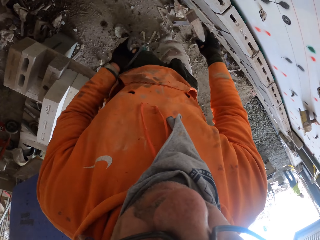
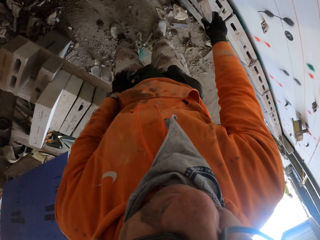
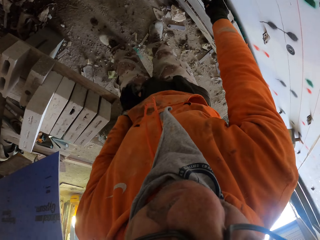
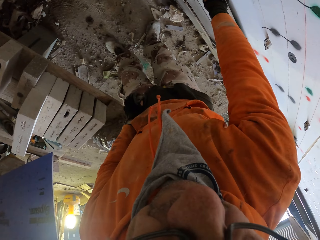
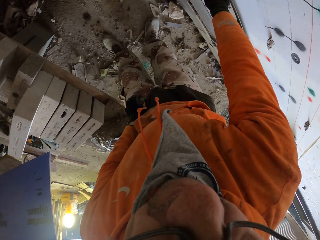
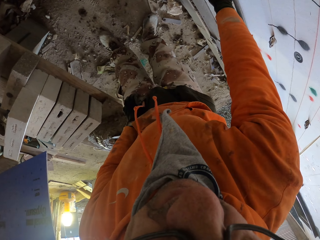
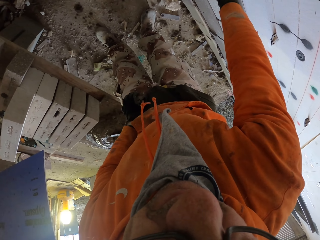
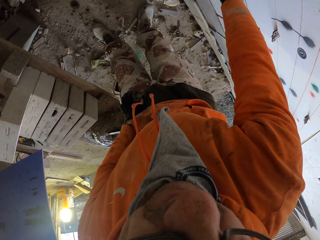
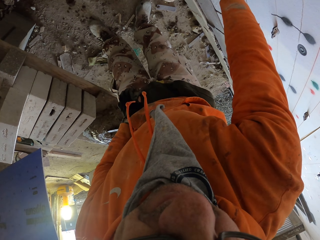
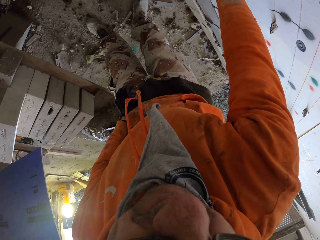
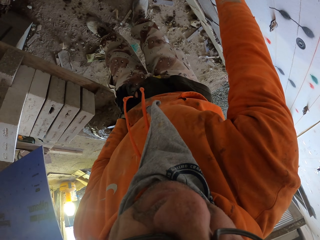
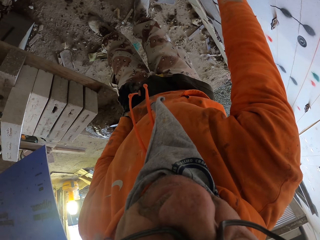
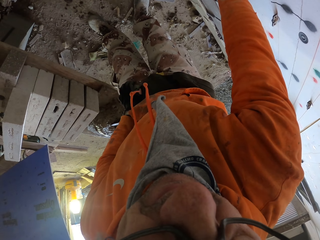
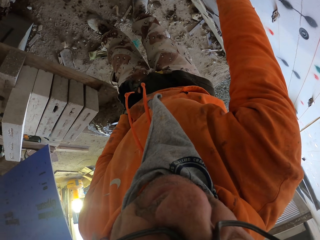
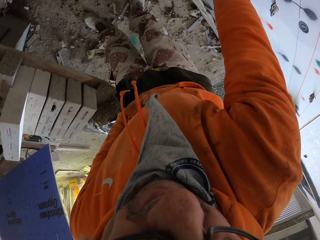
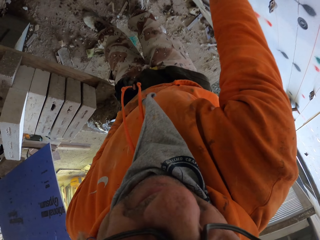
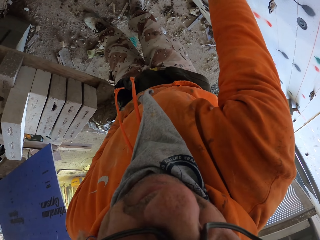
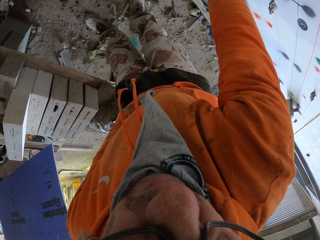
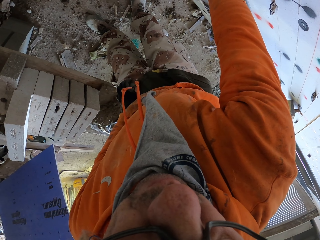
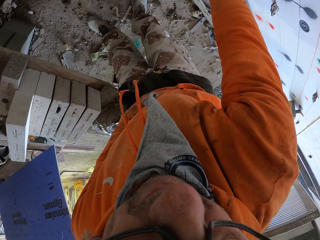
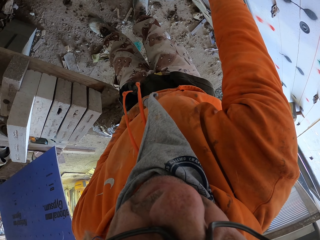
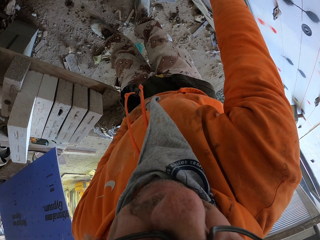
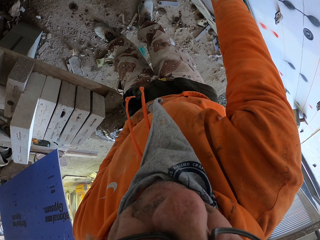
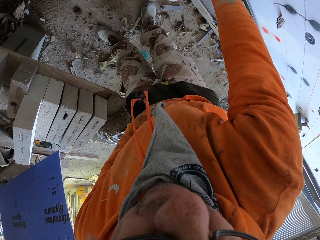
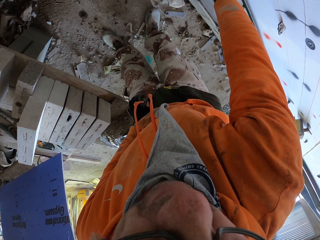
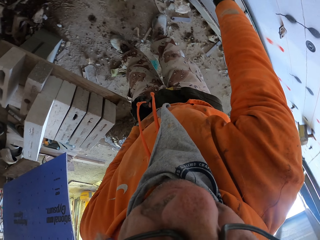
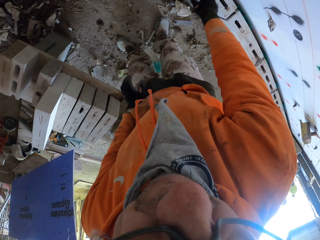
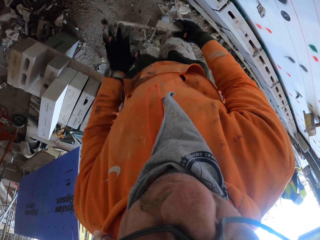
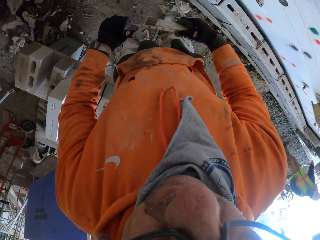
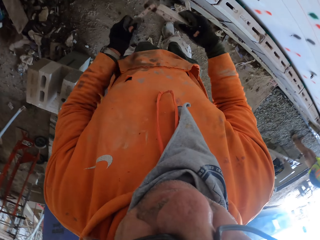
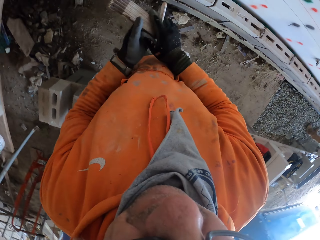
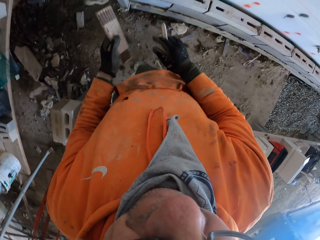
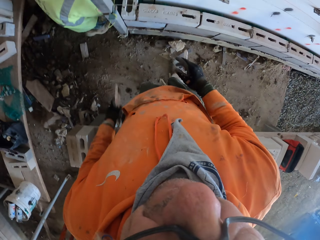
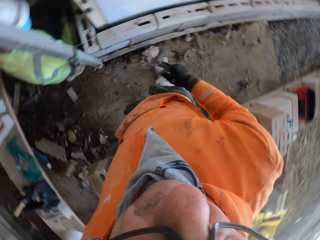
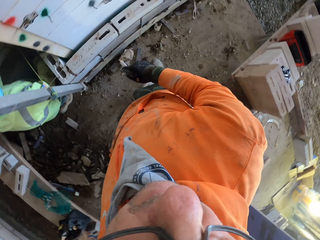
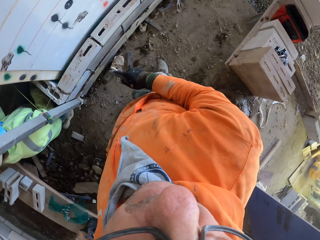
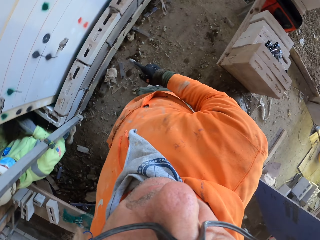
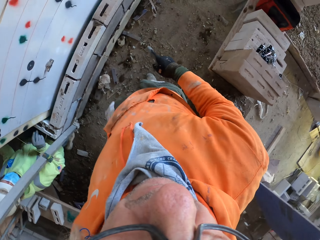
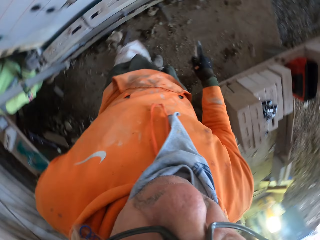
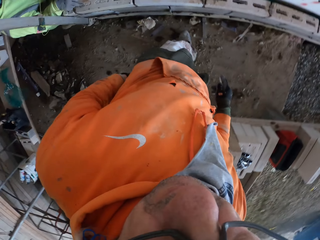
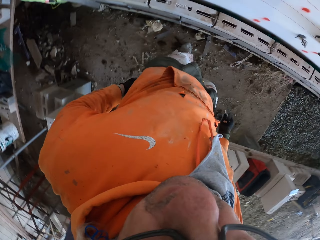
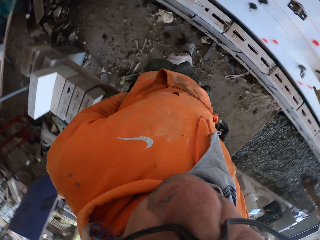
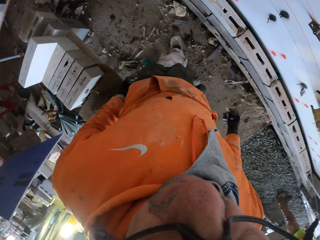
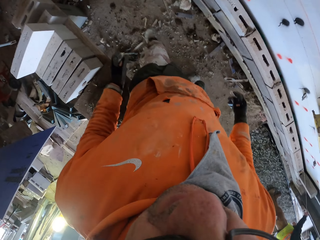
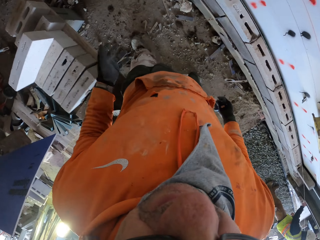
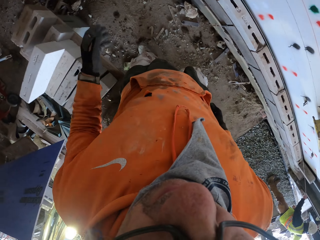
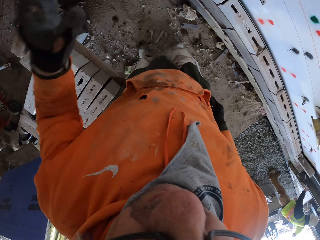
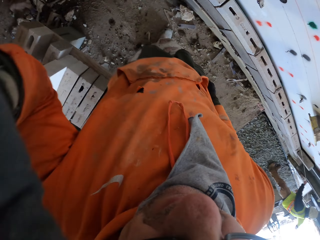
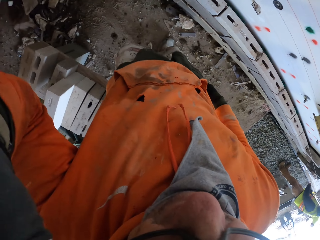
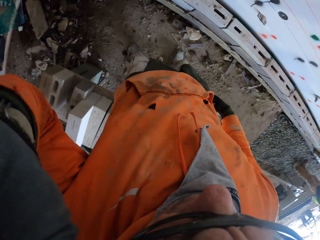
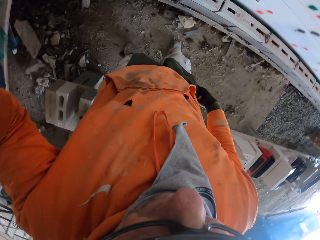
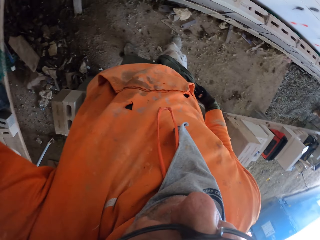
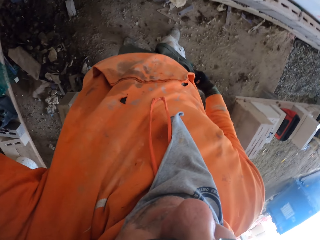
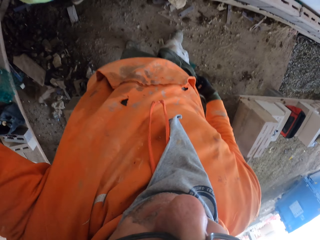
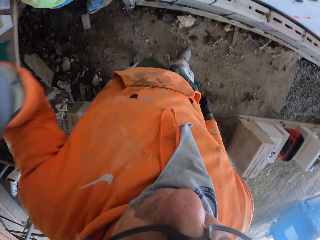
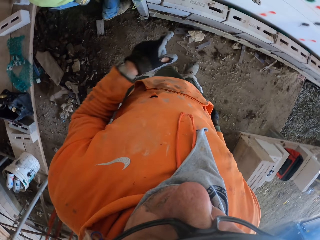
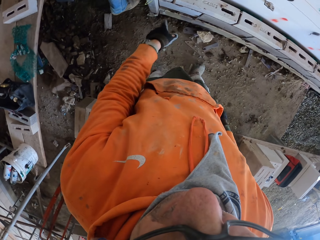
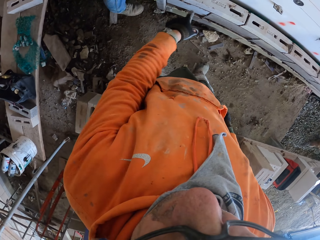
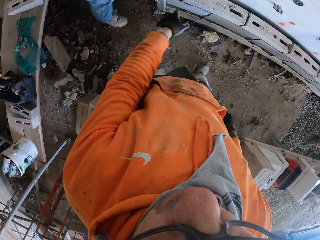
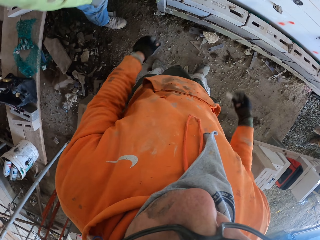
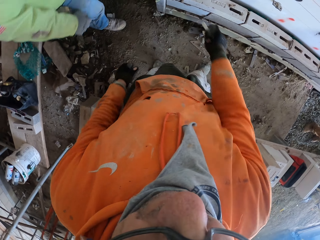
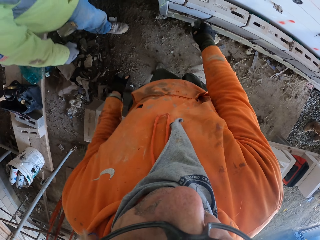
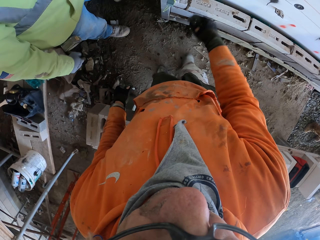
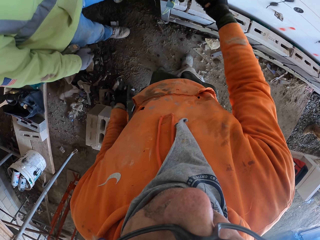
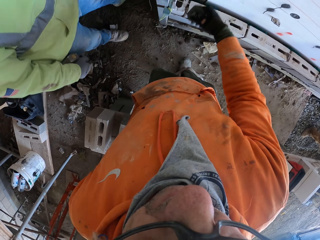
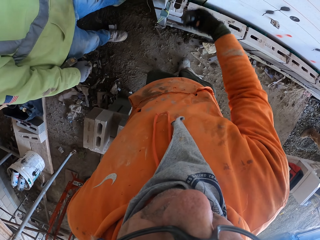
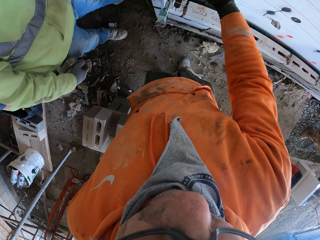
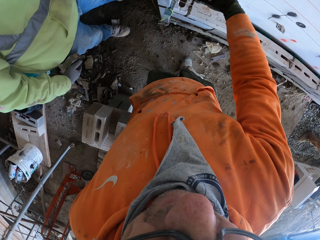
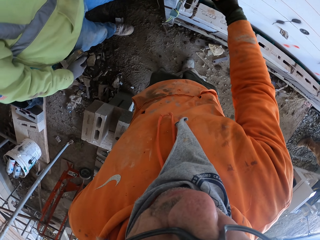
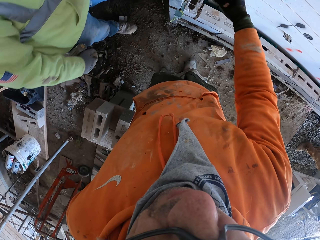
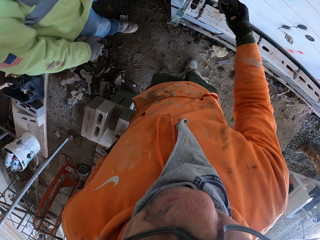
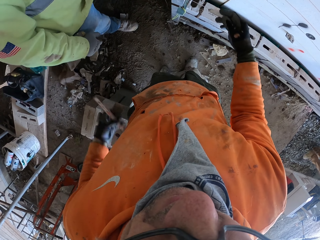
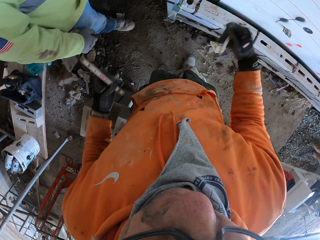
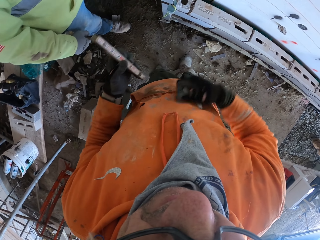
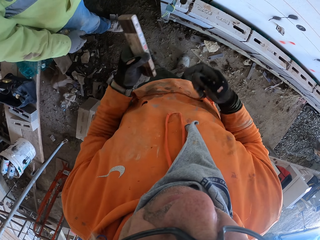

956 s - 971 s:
The camera wearer measures the wall. They measure the brick. They fold the tape measure. They walk. They look around. They interact with a man. They dialog with the man.

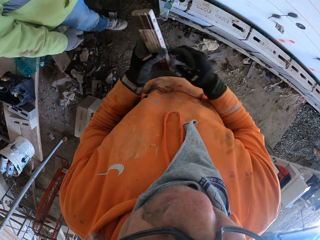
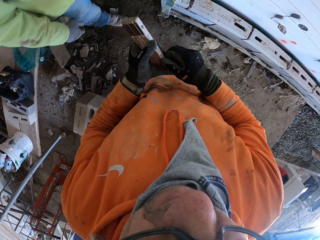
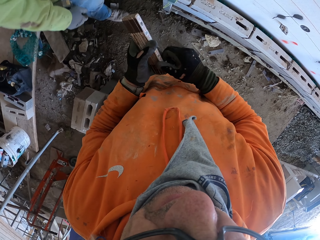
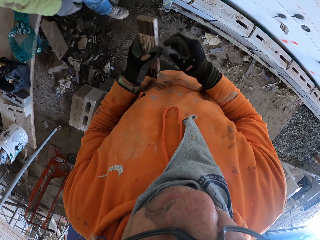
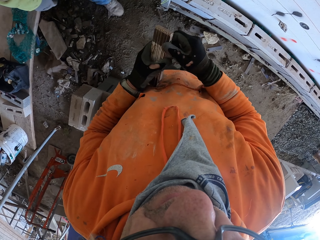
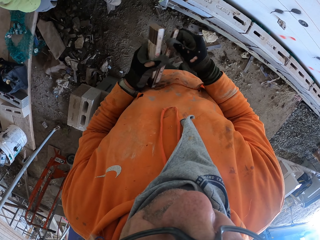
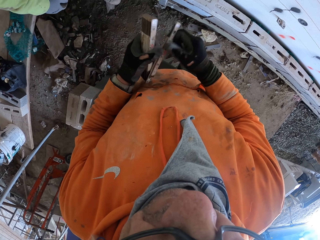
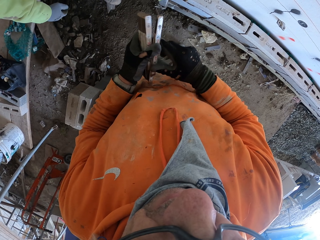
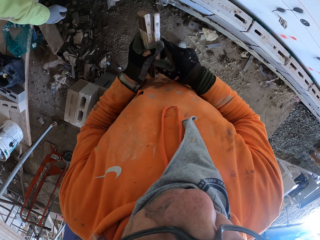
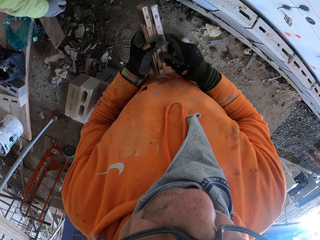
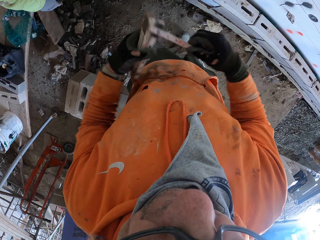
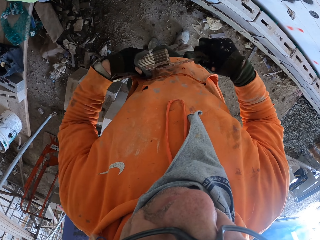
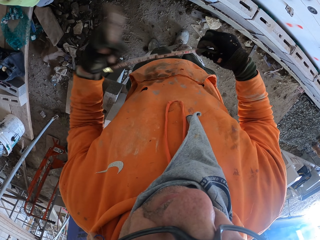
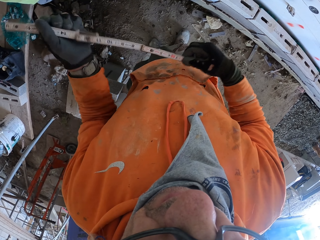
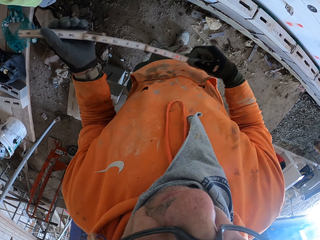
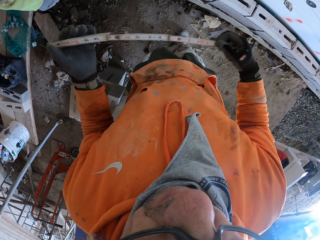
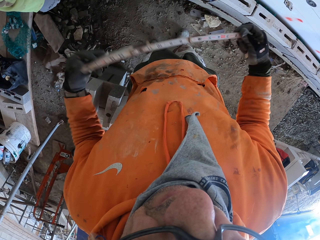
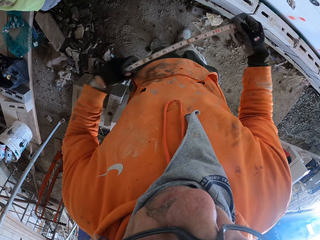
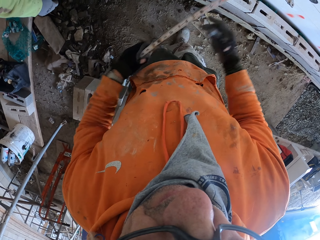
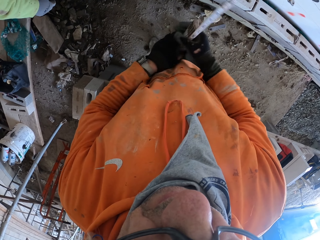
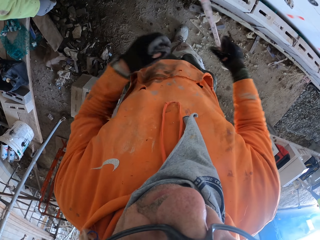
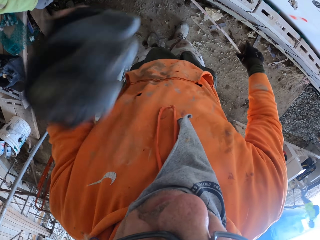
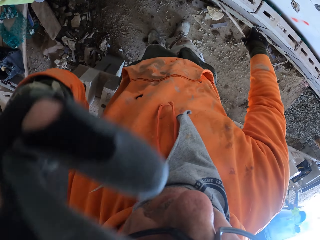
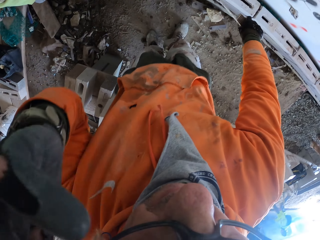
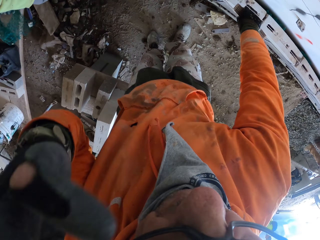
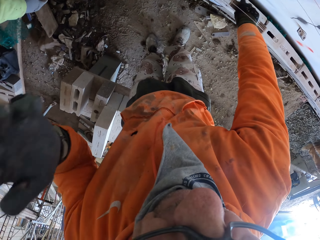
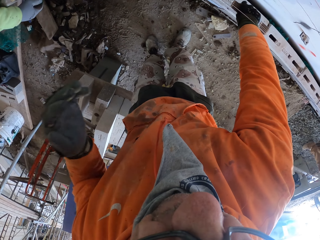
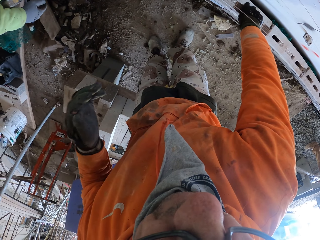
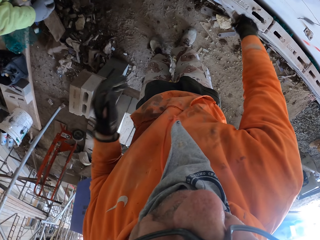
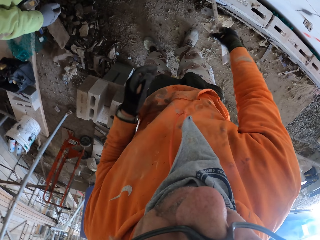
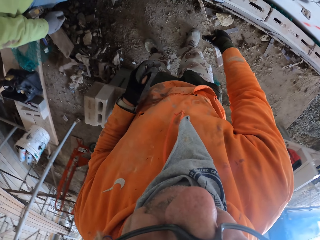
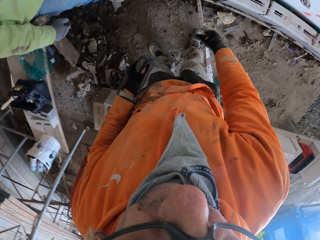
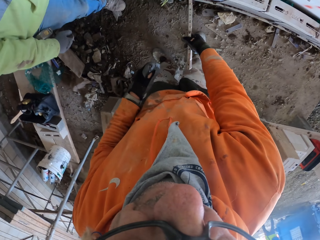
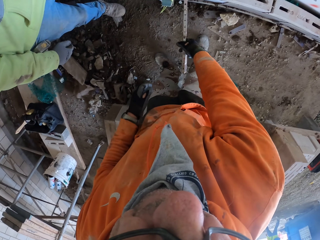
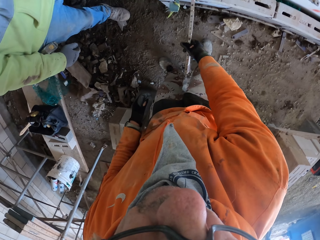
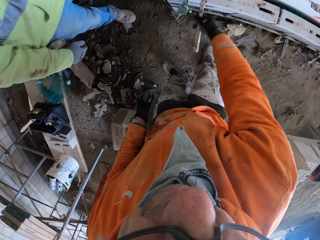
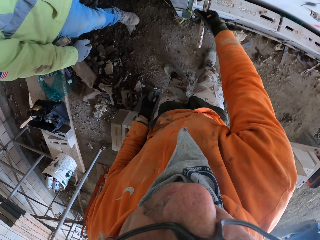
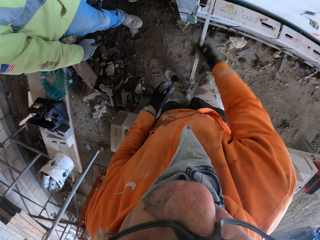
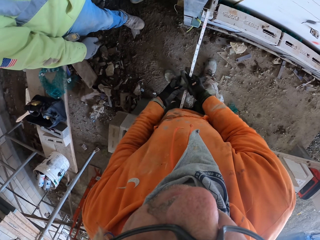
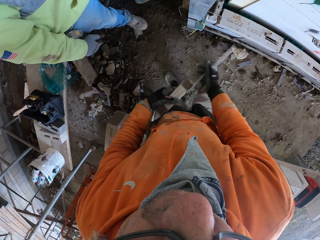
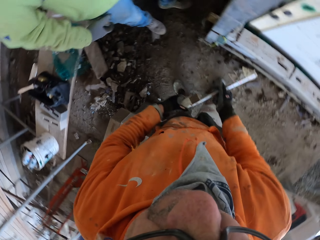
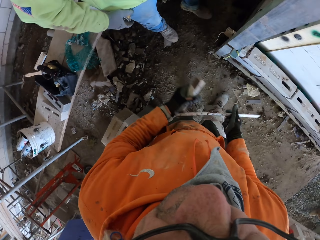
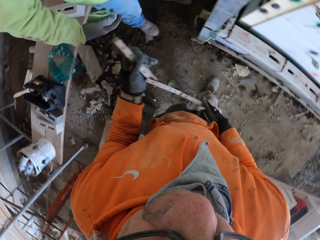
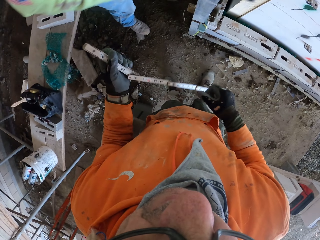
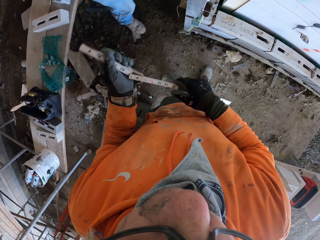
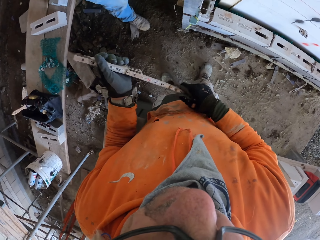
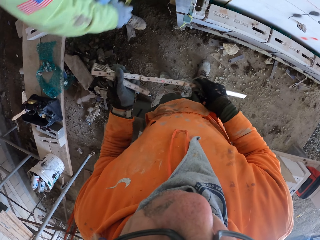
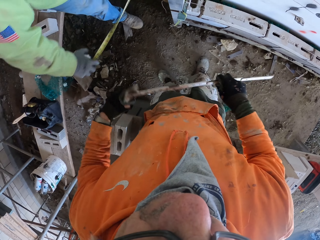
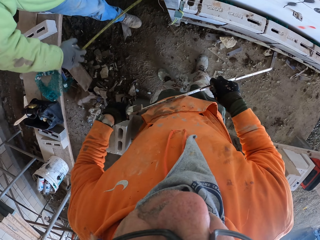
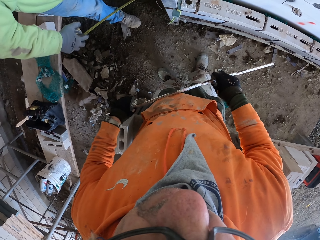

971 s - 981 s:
The camera wearer straightens the tape measure. They unfold the tape measure. They measure the wall or brick. They straighten the tape measure.
